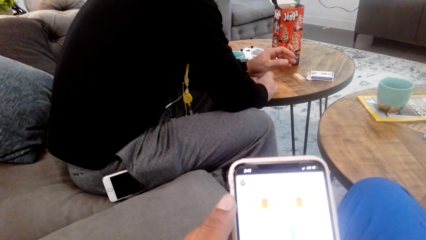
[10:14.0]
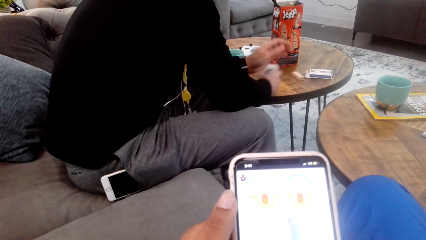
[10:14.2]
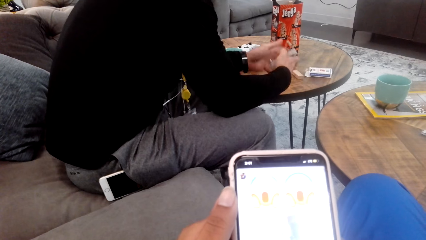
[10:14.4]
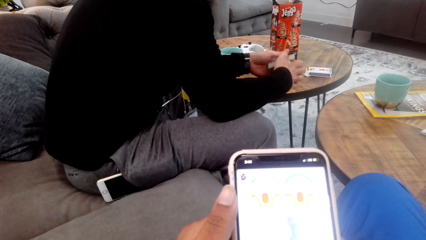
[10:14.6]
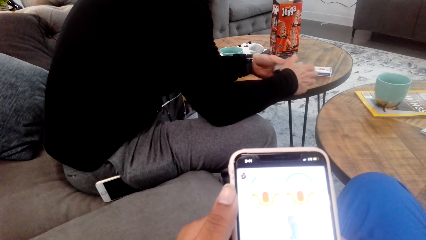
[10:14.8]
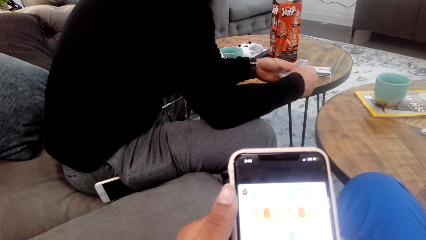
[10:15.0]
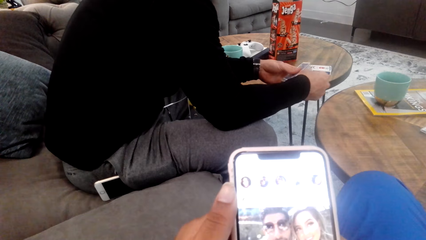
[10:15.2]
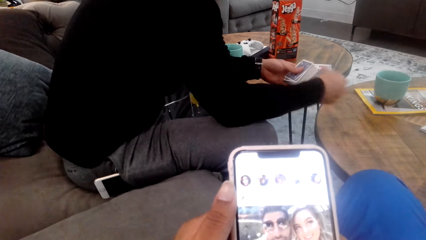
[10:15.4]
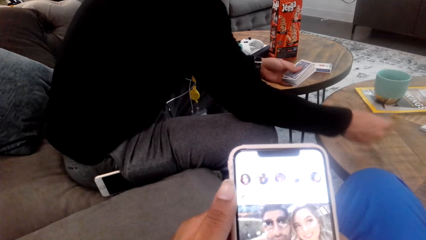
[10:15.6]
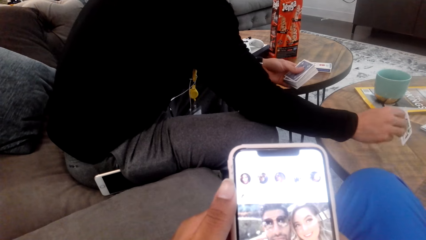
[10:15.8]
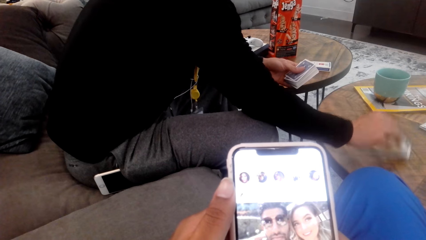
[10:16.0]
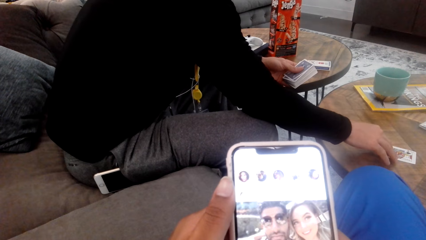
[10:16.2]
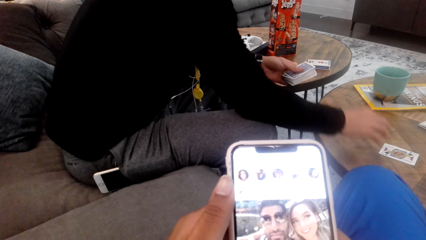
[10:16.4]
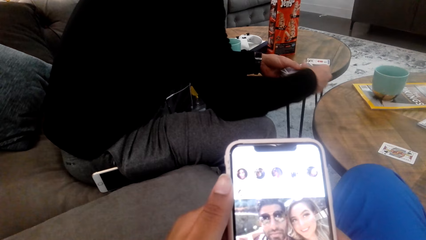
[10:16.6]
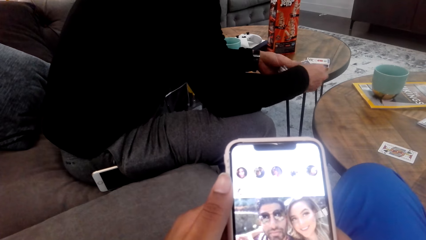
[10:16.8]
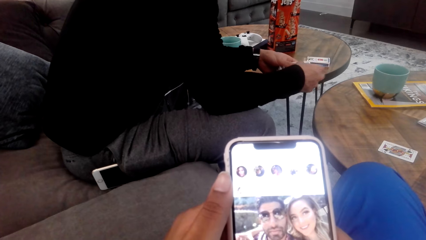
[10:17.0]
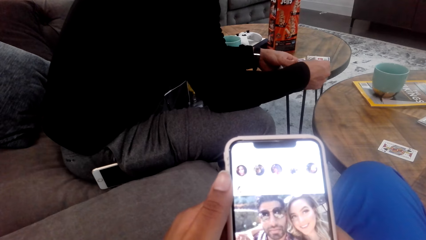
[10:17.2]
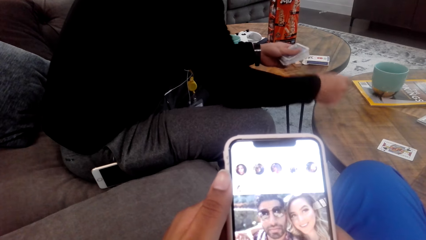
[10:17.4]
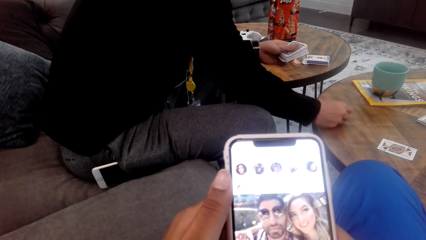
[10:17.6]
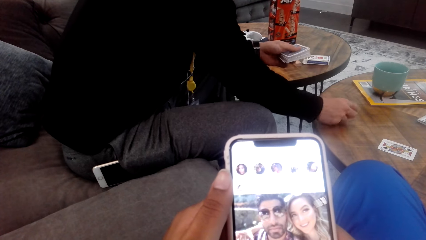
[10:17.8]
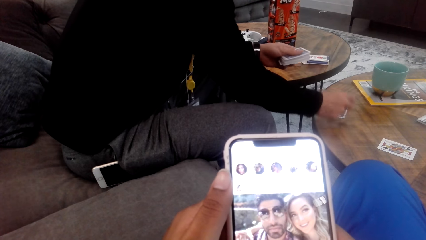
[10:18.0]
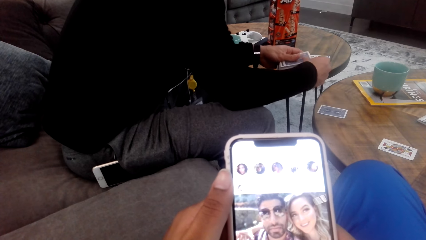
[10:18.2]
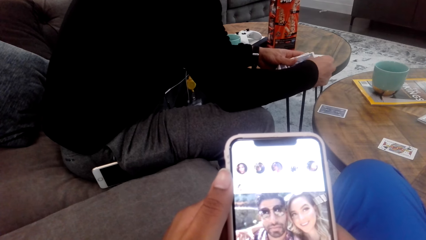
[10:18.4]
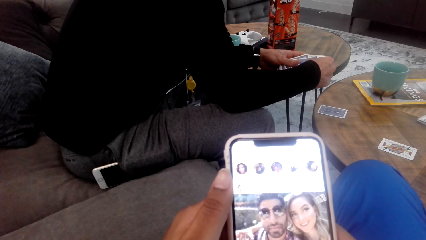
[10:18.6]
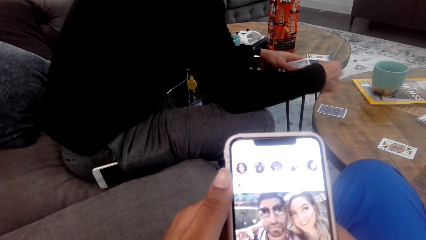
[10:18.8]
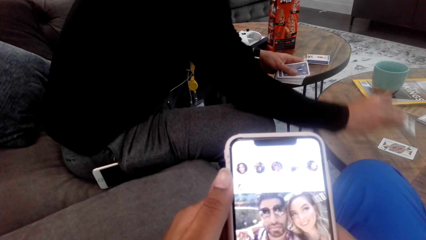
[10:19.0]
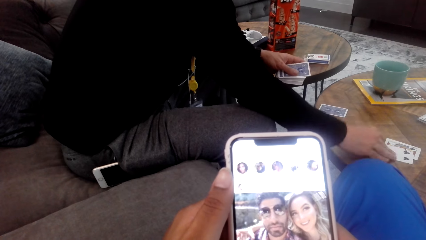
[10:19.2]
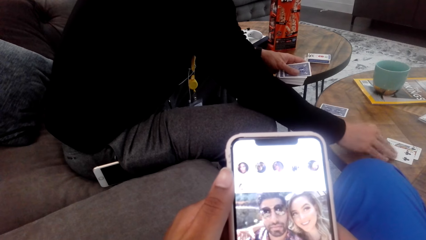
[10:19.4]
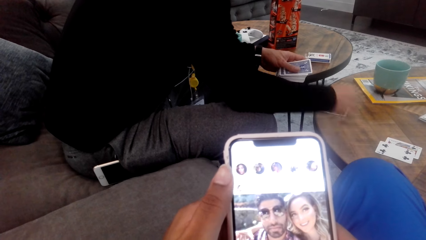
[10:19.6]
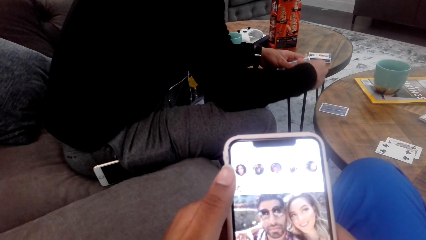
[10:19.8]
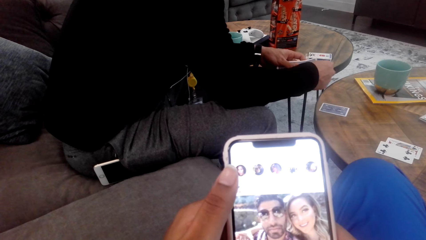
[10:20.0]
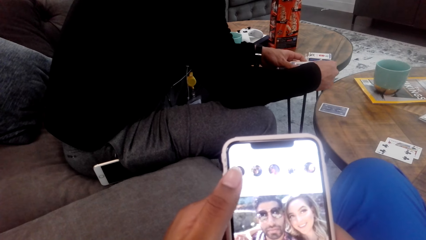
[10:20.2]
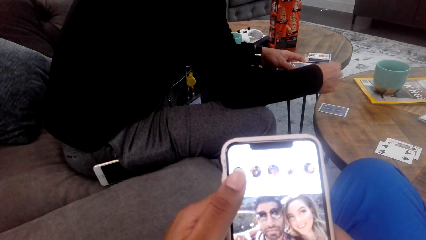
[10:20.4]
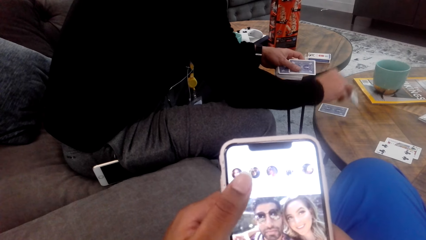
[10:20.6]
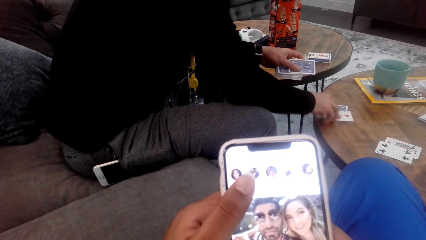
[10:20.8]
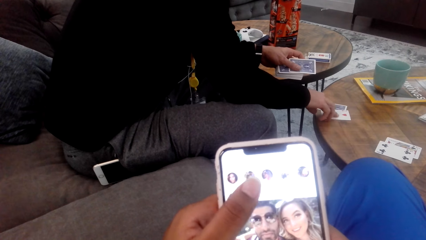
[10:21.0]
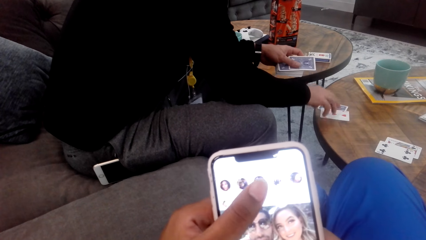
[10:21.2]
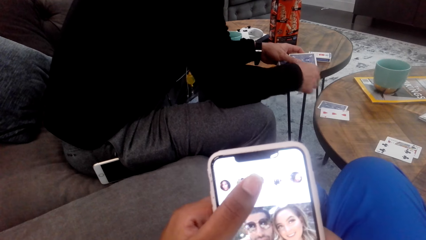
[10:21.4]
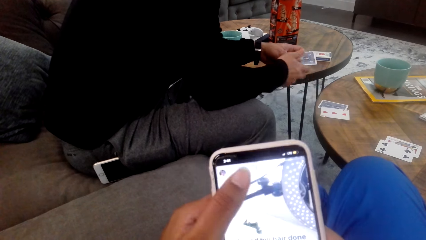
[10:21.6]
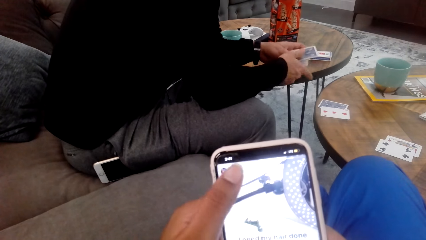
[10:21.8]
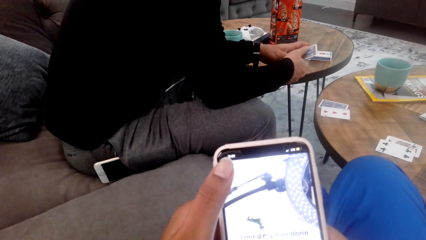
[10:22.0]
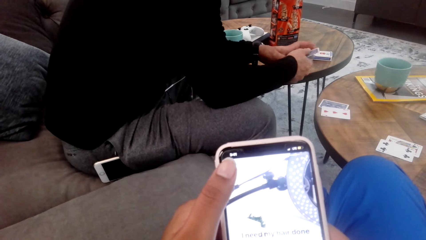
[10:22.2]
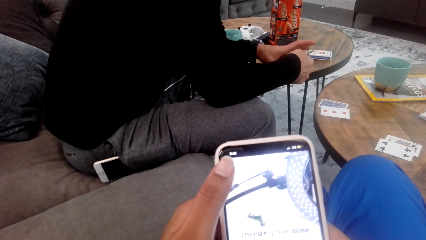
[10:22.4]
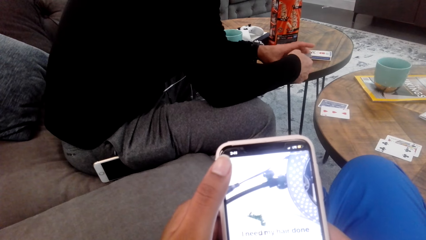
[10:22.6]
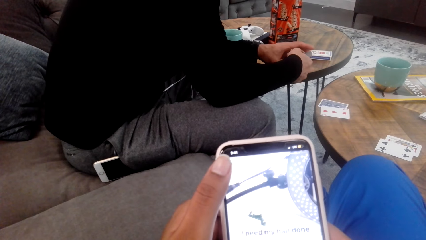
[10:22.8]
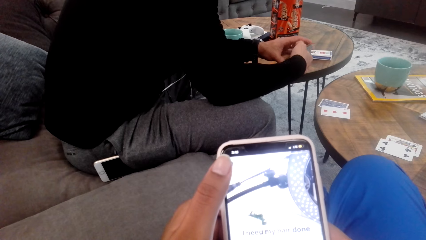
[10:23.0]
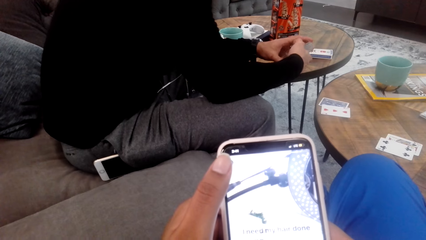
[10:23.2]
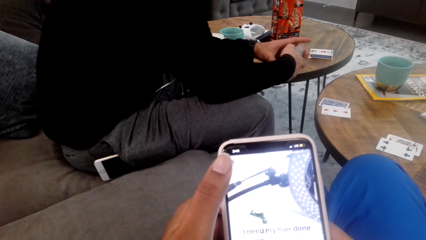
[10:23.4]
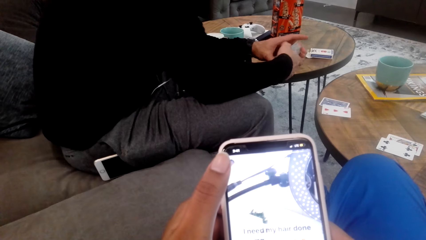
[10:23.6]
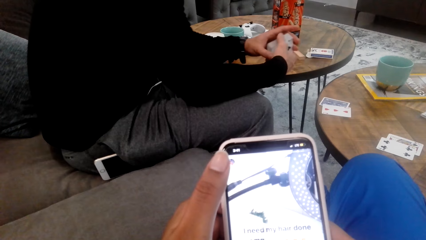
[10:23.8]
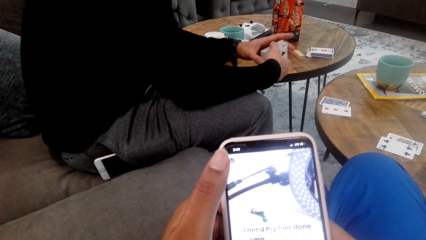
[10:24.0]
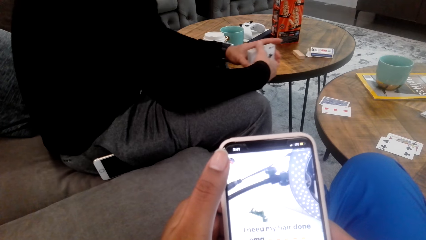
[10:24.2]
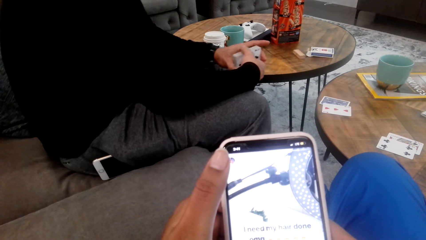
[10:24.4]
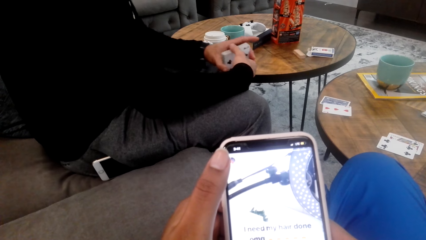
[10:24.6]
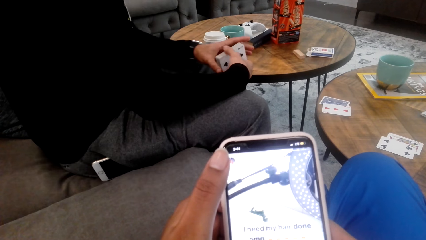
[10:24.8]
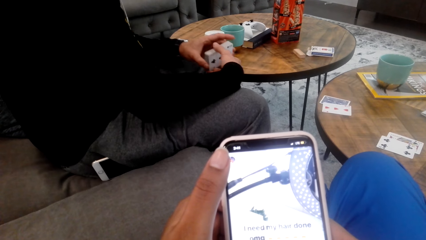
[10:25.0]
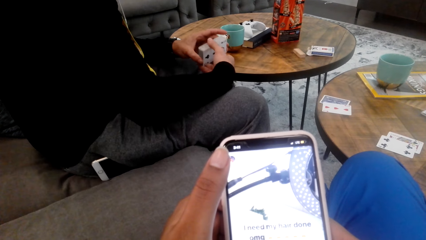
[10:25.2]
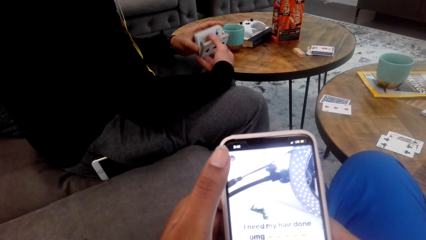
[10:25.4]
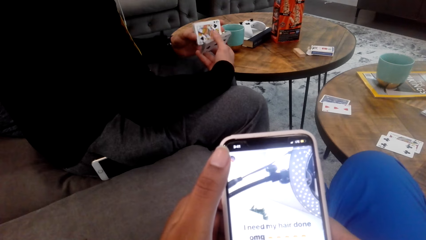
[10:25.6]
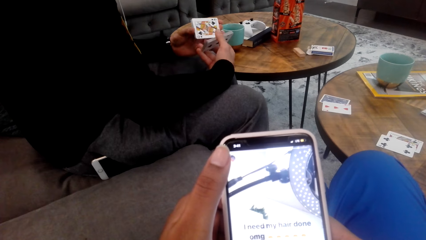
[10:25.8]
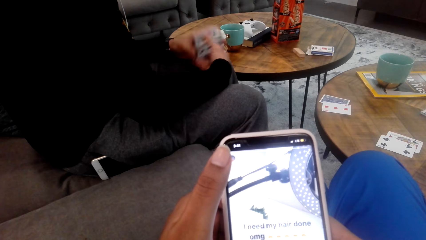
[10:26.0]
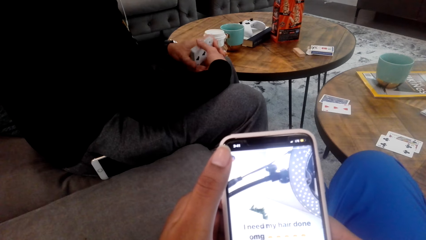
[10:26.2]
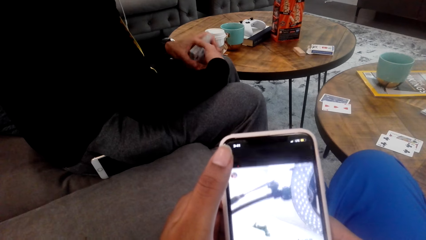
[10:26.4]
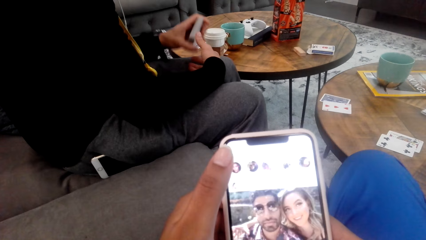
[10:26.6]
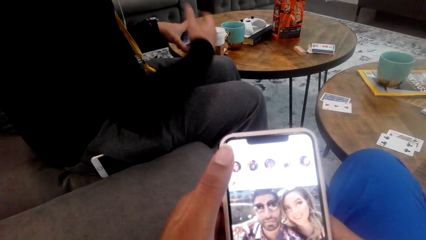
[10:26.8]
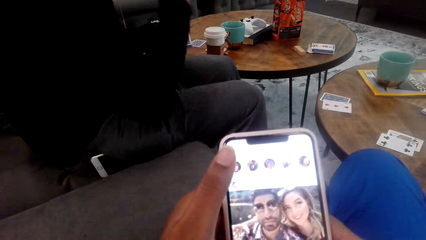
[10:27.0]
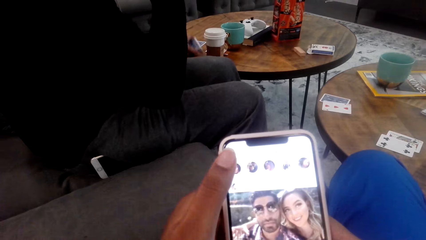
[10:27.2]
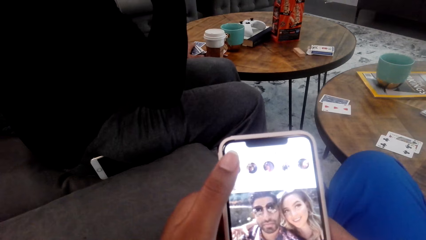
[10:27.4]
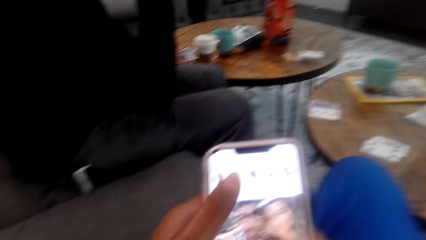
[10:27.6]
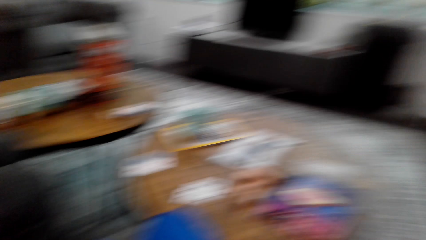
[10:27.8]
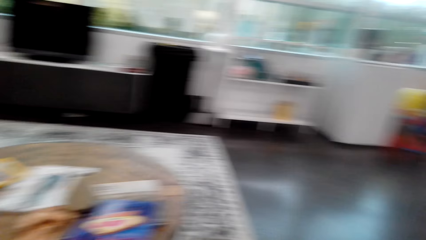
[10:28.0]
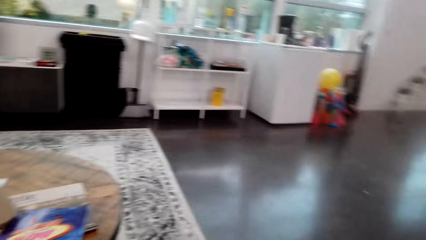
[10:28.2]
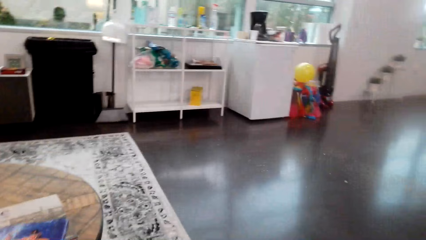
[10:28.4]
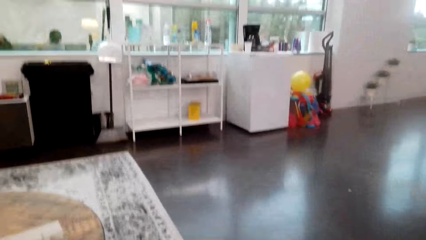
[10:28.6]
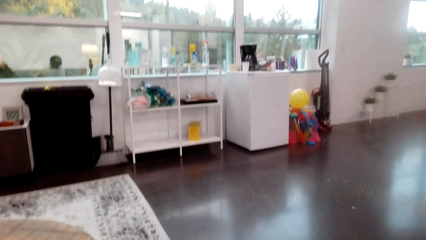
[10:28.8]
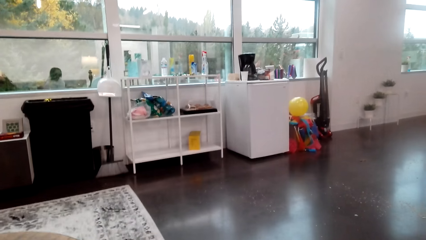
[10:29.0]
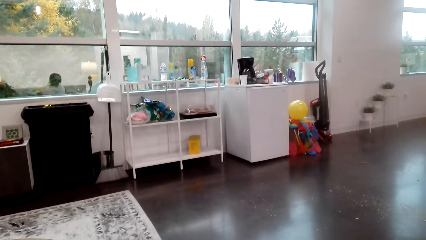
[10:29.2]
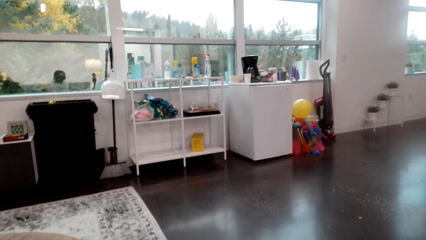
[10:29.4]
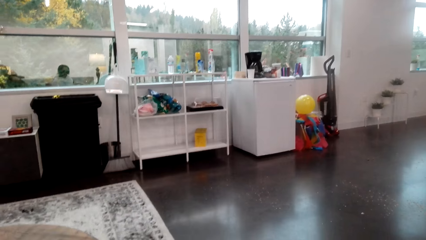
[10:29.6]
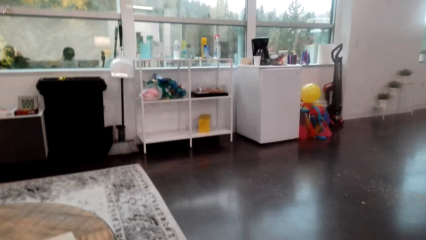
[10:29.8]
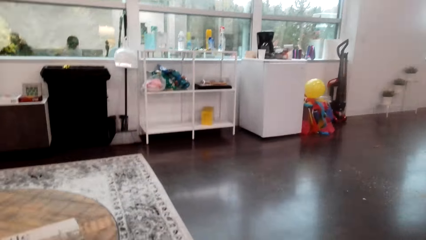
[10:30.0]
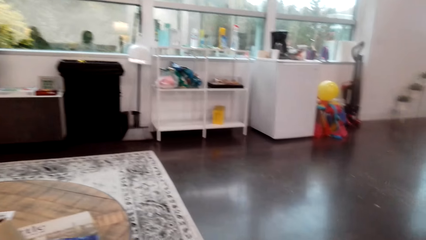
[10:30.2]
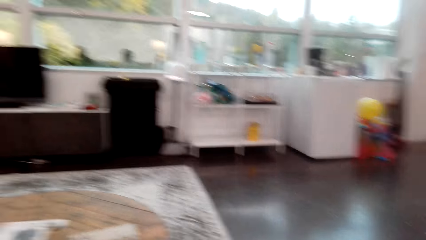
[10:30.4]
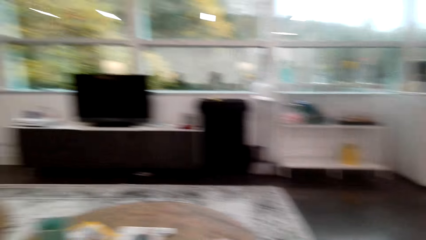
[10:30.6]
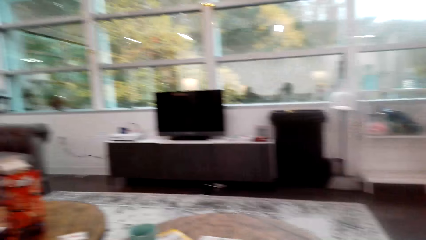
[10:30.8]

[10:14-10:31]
A man places playing cards on the table. The camera wearer stares at the phone. The man holds the playing cards. The man places the playing cards on the table. The camera wearer looks around.
